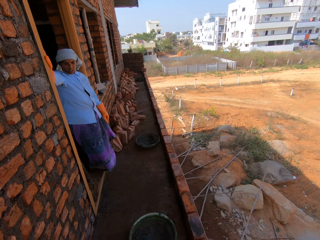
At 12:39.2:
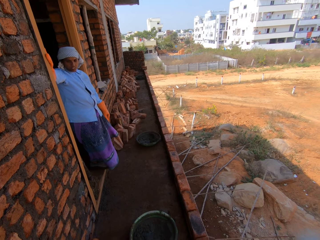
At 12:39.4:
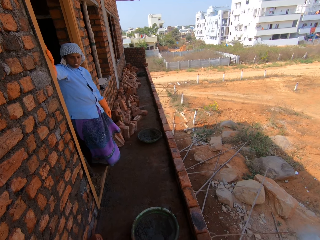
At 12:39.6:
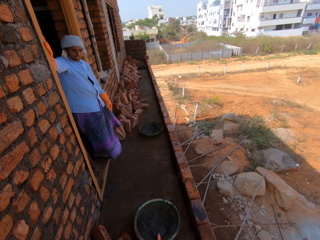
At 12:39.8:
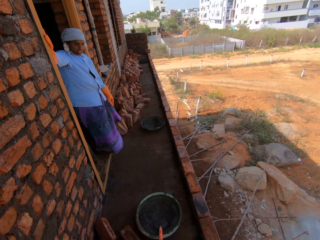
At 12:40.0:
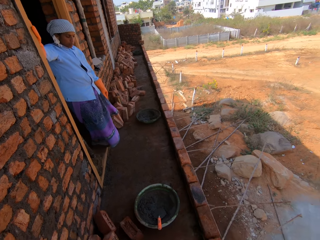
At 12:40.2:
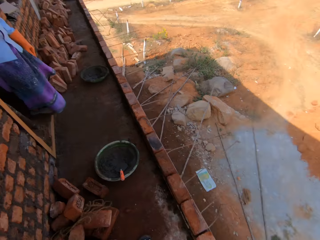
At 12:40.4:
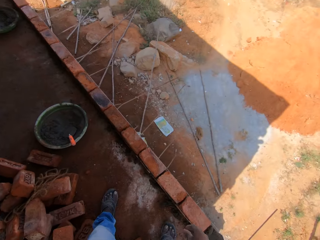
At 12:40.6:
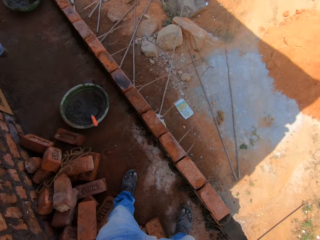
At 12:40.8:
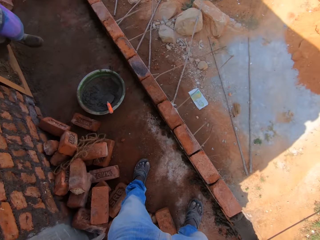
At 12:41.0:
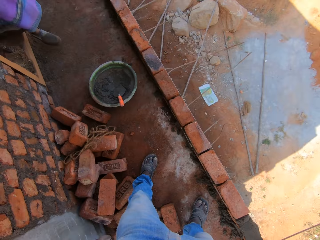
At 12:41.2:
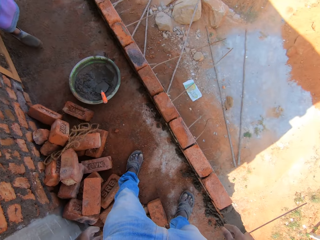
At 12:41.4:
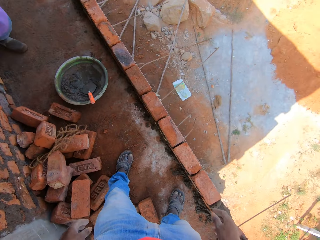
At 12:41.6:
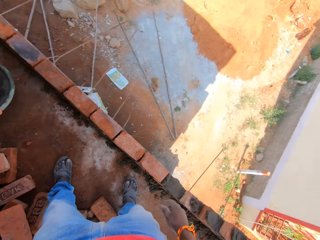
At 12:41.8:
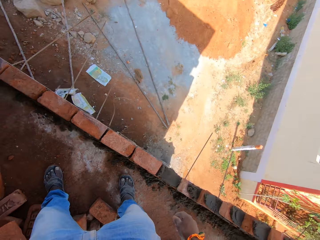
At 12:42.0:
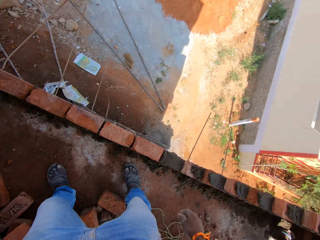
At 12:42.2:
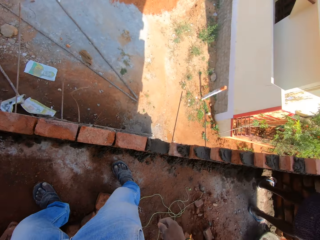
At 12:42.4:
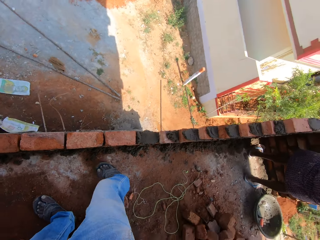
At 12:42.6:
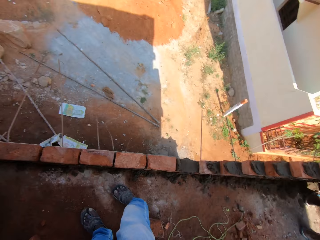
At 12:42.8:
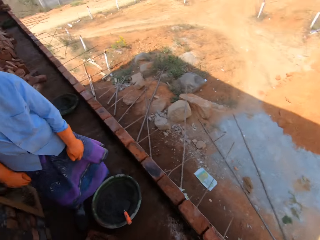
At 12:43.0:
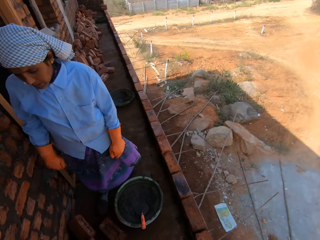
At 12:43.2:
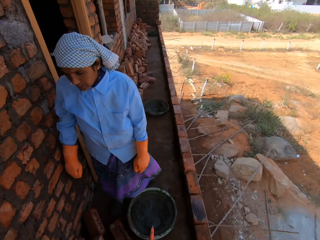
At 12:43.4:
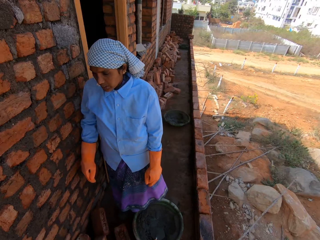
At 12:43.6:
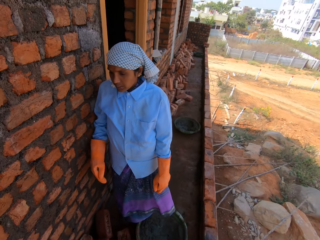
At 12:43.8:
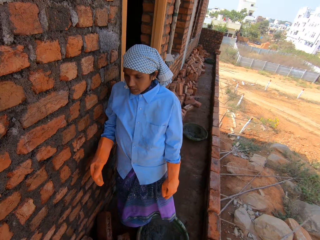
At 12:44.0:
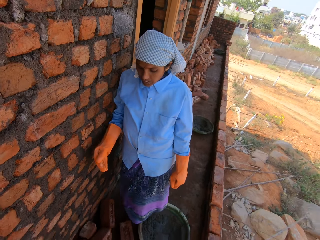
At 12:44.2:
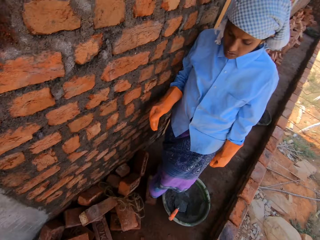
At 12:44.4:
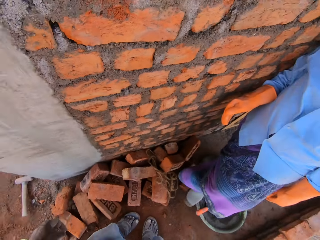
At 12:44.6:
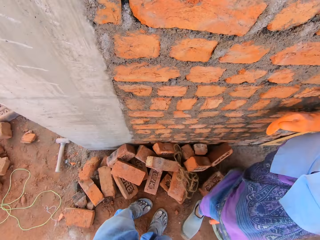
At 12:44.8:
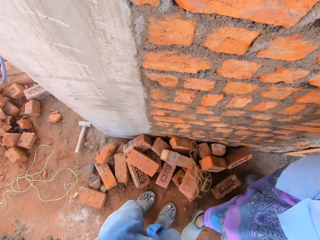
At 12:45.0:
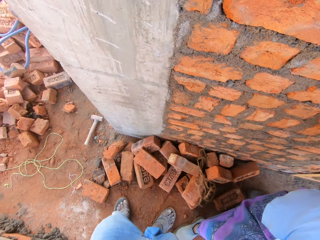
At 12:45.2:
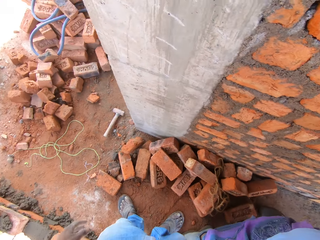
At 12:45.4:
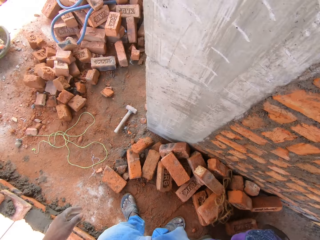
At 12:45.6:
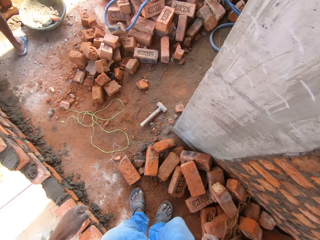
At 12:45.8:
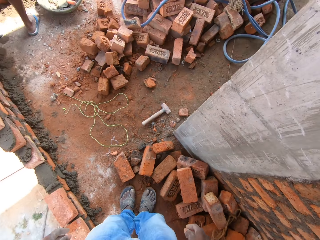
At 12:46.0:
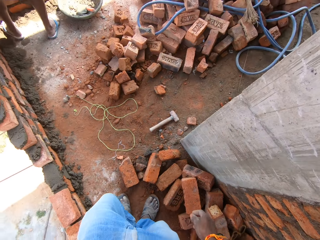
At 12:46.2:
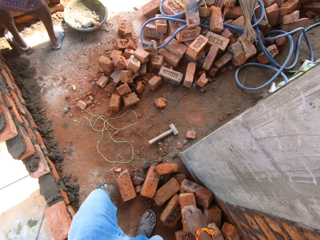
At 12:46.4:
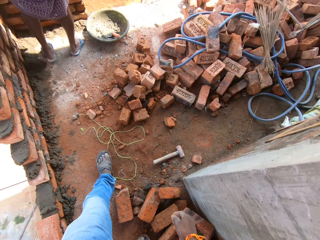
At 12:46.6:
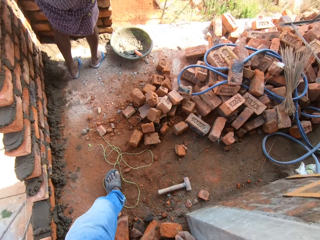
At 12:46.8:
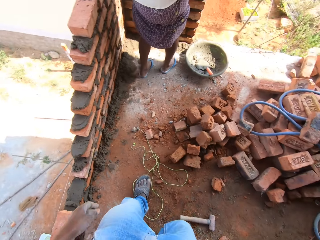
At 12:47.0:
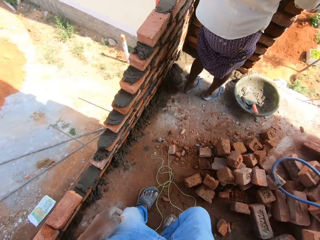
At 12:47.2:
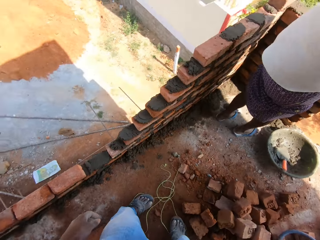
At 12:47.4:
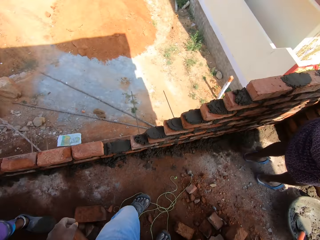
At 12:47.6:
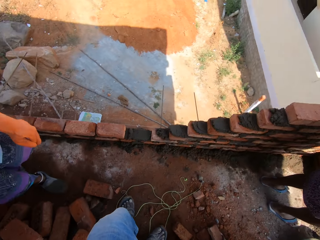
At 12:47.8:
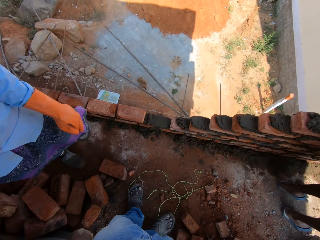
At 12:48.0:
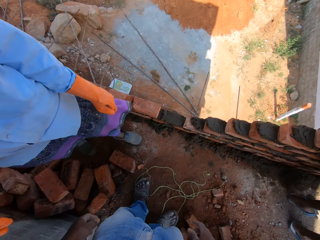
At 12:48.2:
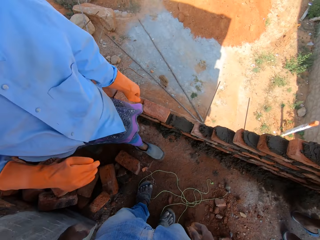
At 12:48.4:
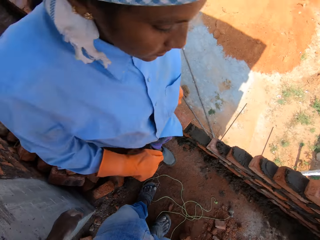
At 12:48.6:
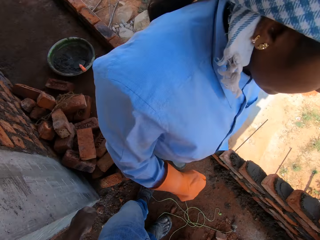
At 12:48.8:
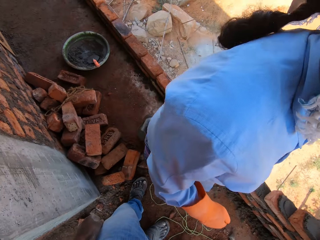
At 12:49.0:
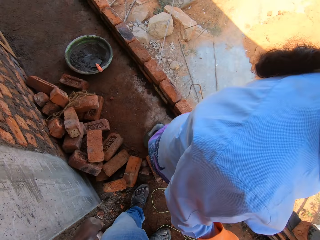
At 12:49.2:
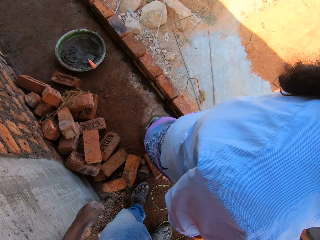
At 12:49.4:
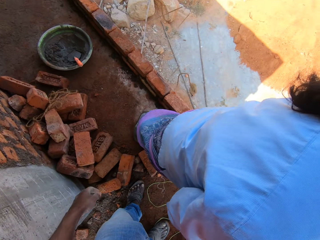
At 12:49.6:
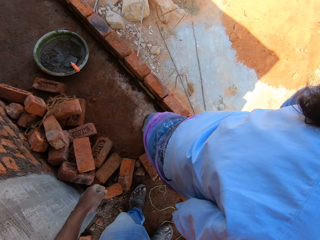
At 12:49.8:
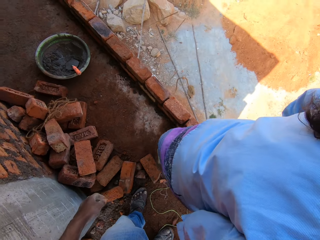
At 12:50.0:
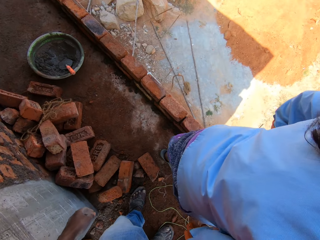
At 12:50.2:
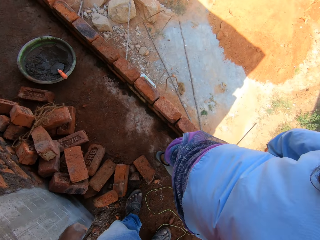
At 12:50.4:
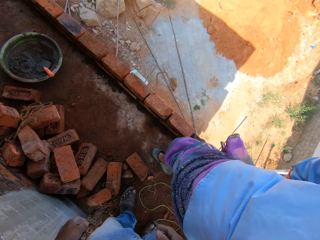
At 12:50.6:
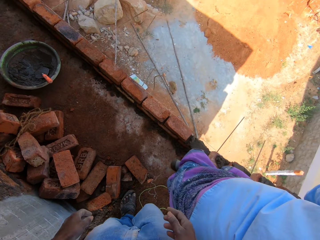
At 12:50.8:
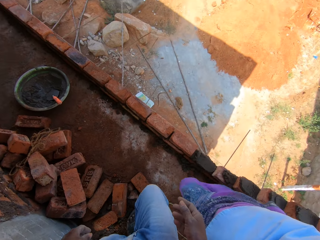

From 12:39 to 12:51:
The camera wearer looks around the construction. They talk to a woman. The woman walks past the camera wearer.

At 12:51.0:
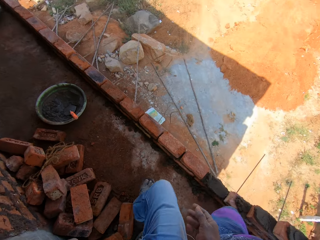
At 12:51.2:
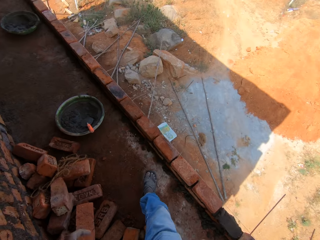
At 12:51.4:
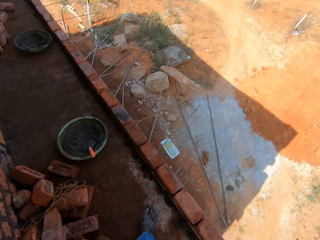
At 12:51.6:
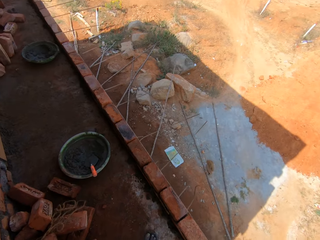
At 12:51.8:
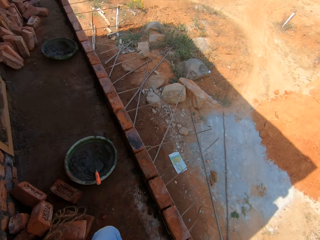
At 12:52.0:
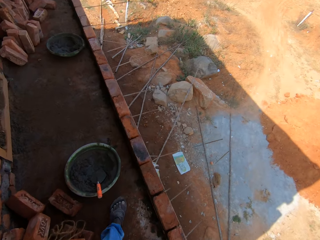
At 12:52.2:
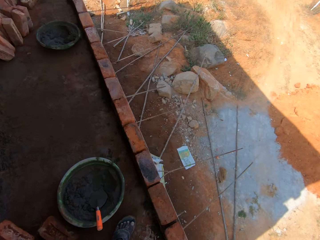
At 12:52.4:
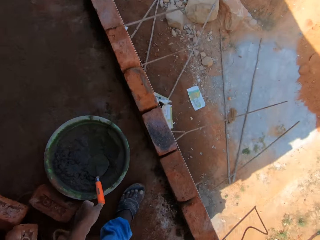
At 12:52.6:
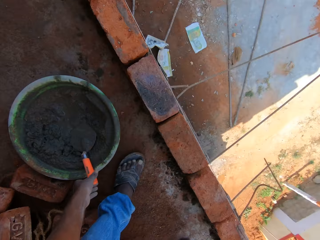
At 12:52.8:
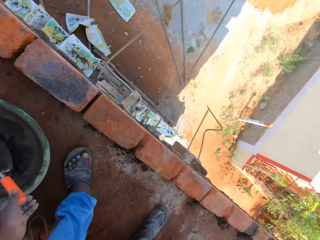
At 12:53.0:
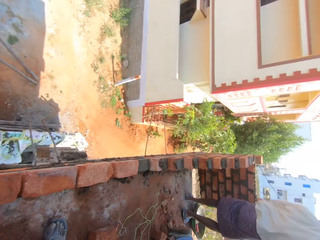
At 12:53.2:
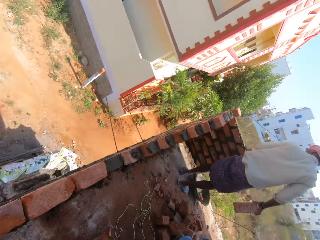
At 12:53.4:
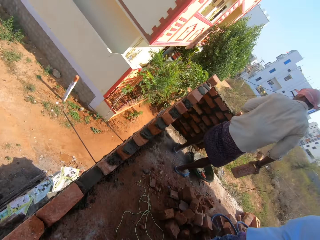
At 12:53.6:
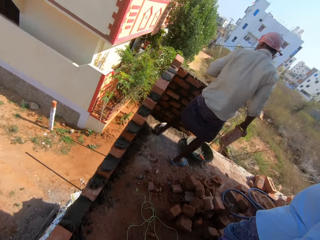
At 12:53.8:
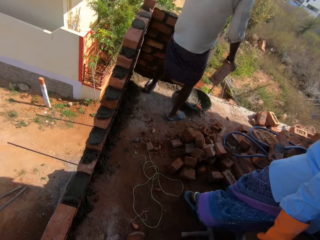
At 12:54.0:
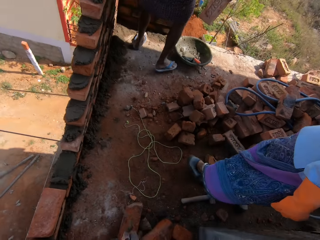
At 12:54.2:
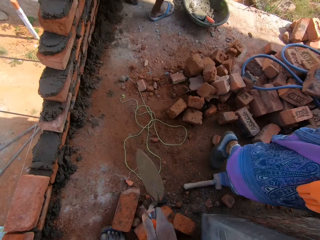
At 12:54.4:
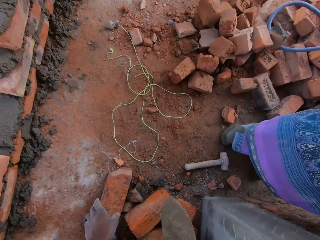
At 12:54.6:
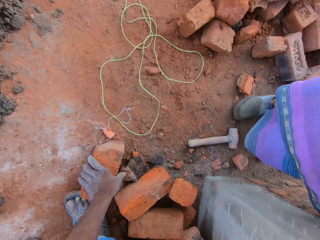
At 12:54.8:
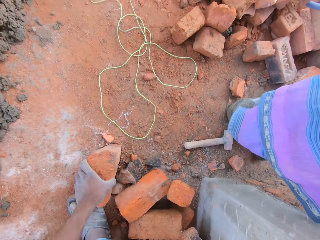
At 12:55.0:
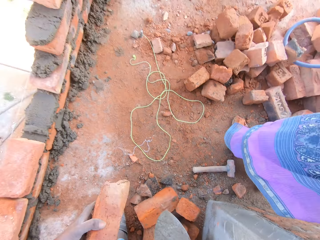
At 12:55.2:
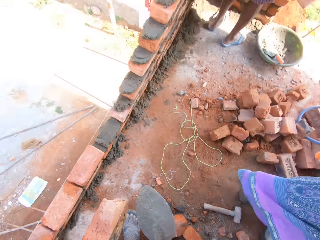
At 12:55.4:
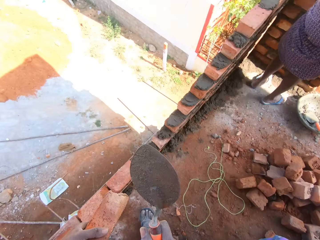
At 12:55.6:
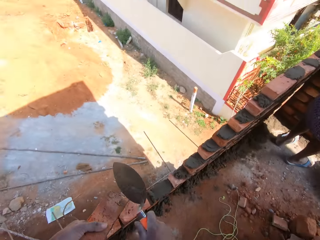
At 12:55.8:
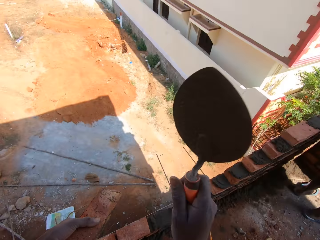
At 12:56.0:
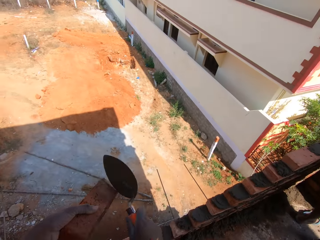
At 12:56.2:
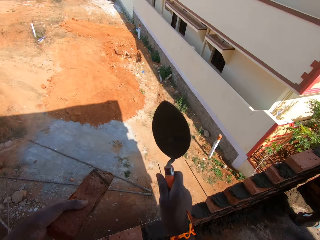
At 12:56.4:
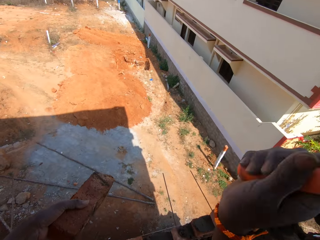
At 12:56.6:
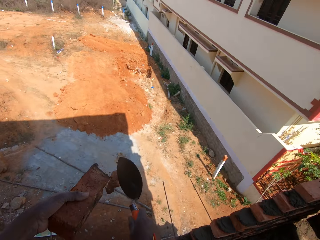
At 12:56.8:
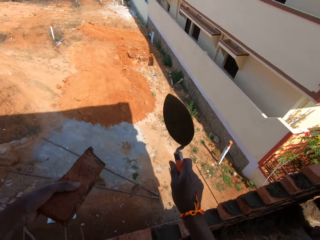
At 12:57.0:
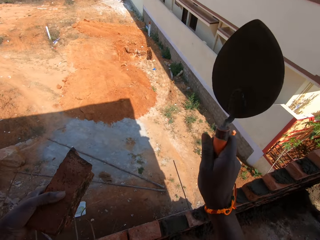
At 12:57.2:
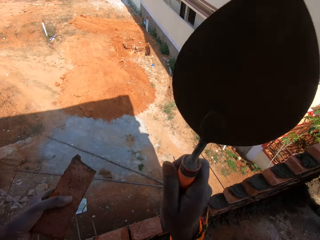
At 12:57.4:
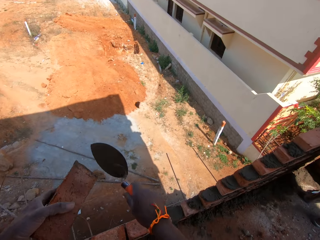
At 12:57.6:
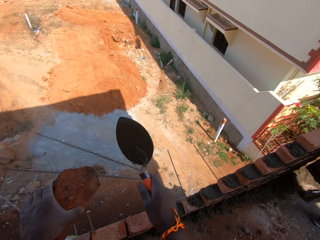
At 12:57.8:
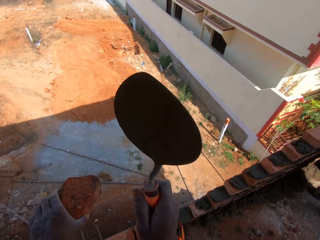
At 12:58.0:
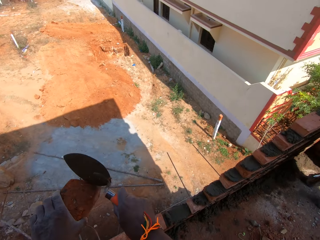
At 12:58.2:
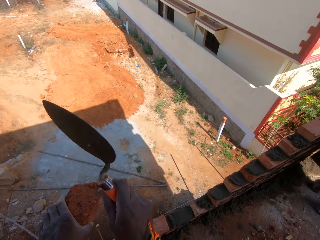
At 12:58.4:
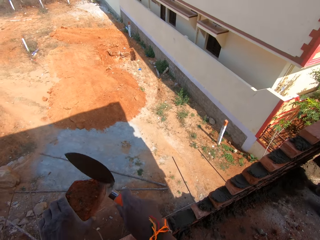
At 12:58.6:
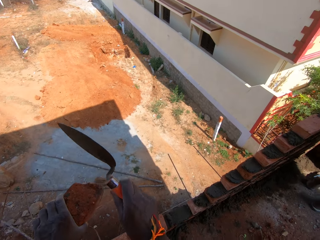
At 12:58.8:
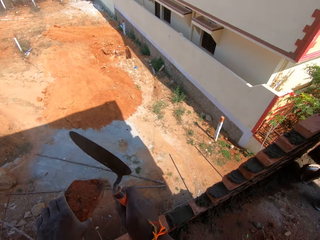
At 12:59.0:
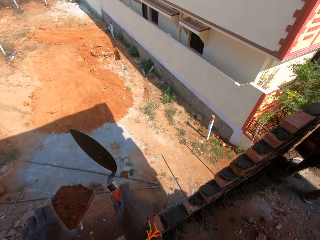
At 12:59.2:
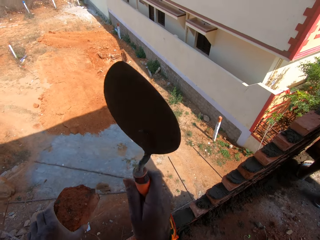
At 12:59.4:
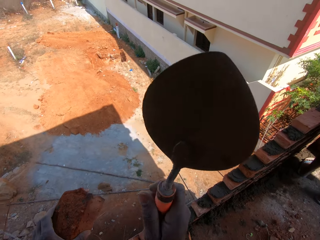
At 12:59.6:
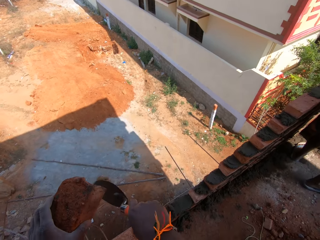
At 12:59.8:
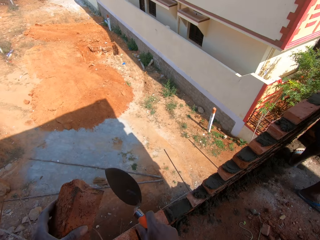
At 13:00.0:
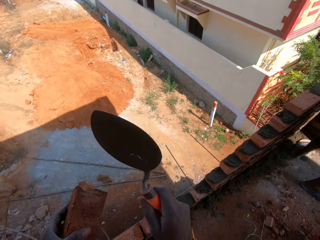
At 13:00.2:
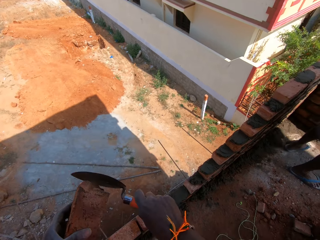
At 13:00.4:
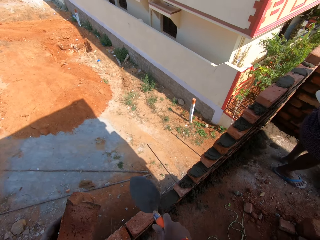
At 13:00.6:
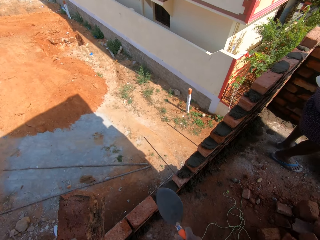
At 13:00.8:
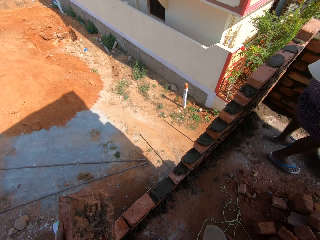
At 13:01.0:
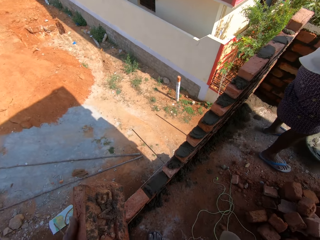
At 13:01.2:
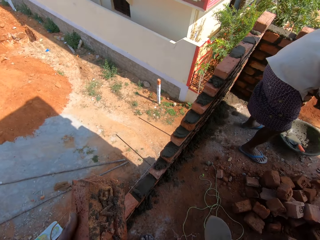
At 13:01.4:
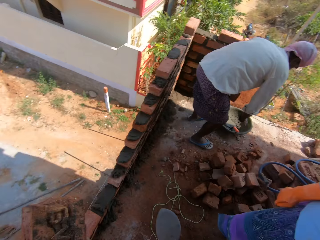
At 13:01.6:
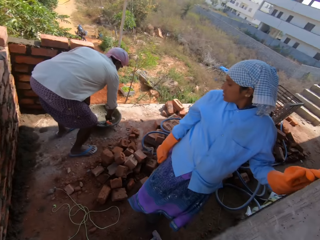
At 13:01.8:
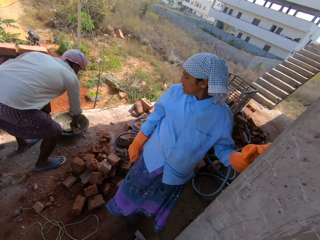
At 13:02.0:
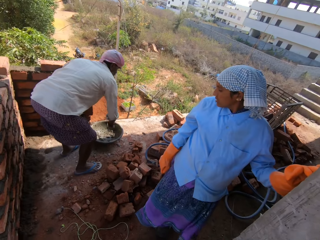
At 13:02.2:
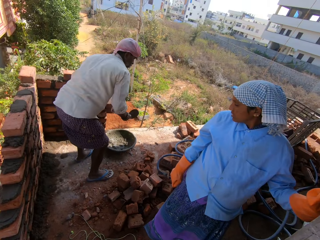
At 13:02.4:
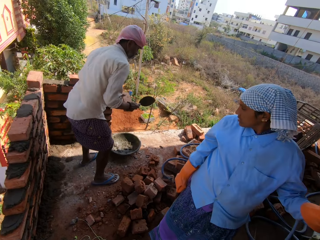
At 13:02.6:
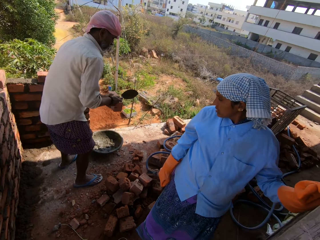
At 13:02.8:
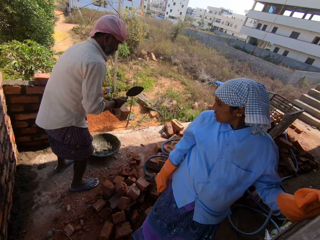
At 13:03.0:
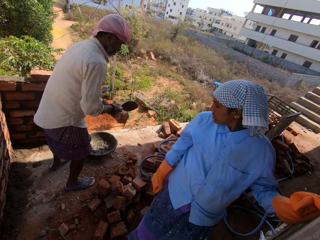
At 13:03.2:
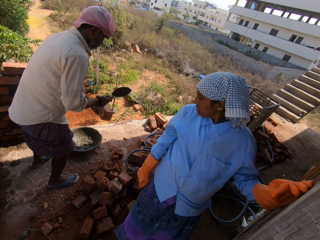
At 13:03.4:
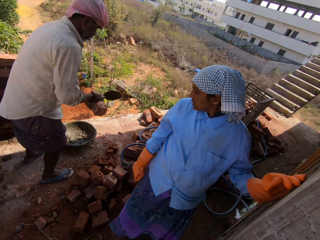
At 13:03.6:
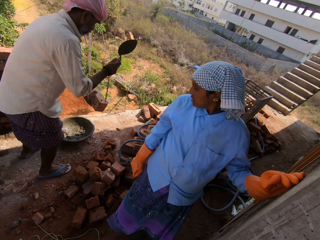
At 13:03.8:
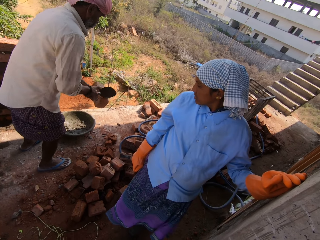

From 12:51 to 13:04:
The camera wearer looks around the construction. He picks a trowel. He touches the gauging trowel in the bowl on the floor with his left hand. A man touches the concrete mix on the set of bricks with his left hand. The camera wearer looks around the construction. He picks a brick from the floor with his left hand. He breaks the brick in his left hand with the gauging trowel in his right hand. A woman places her left hand on the wall. The man picks the gauging trowel from the bowl on the floor with his right hand. The camera wearer talks to a woman. He looks around the construction. The man breaks a brick in his left hand with the gauging trowel in his right hand.
